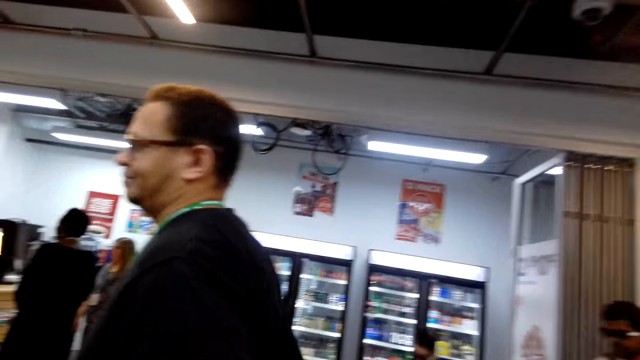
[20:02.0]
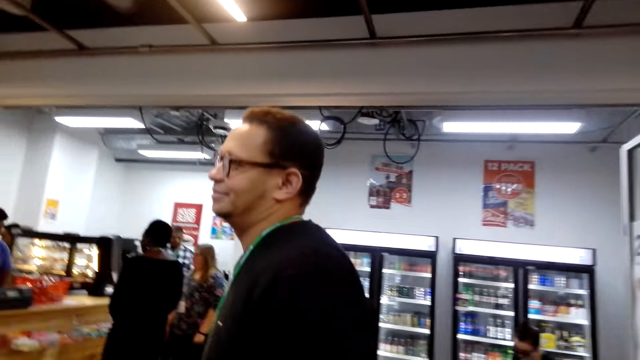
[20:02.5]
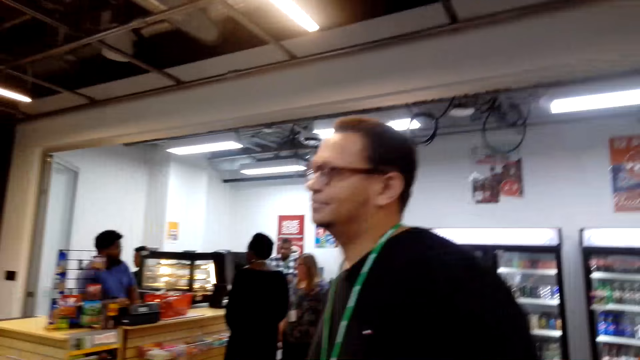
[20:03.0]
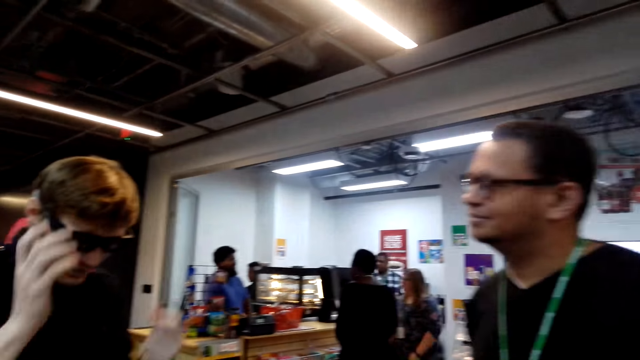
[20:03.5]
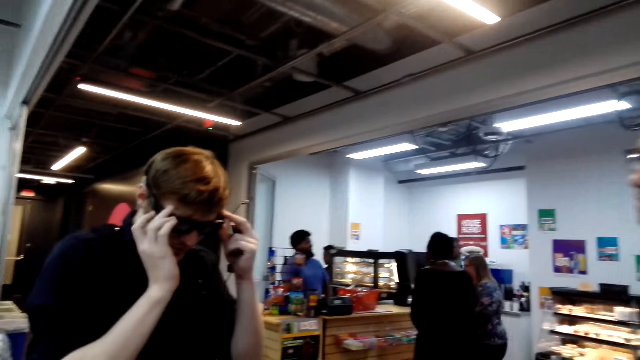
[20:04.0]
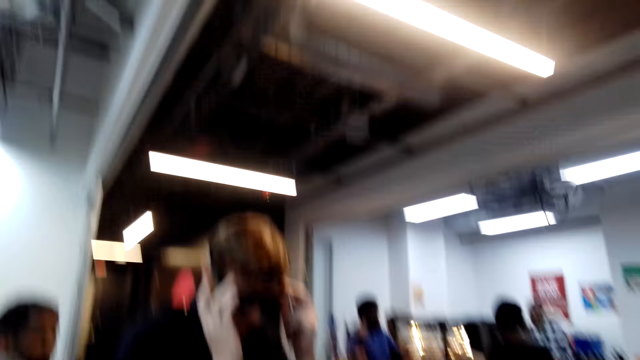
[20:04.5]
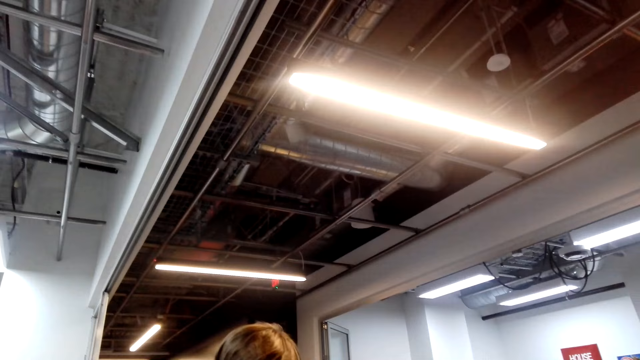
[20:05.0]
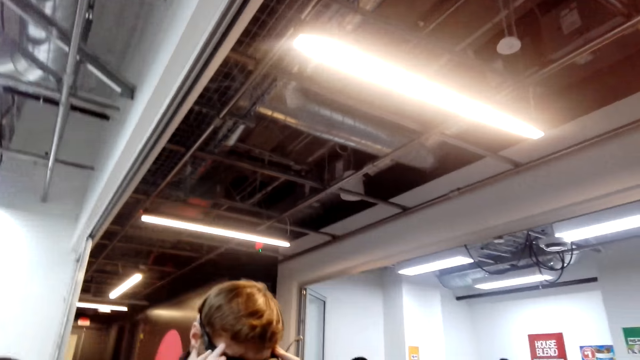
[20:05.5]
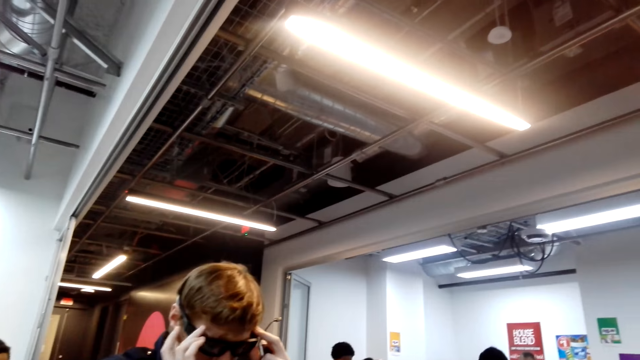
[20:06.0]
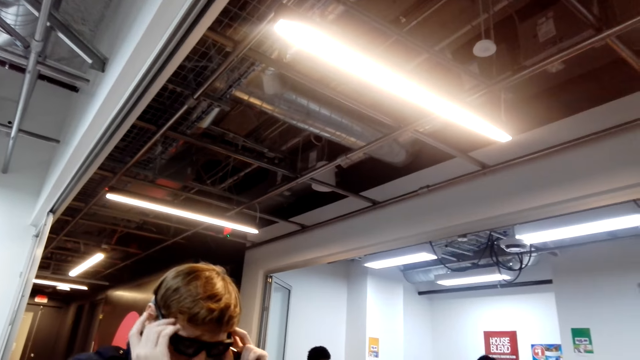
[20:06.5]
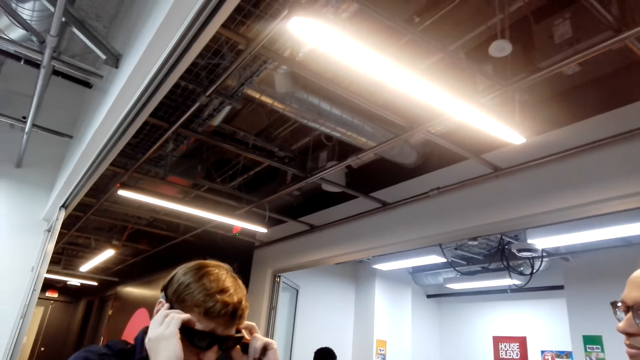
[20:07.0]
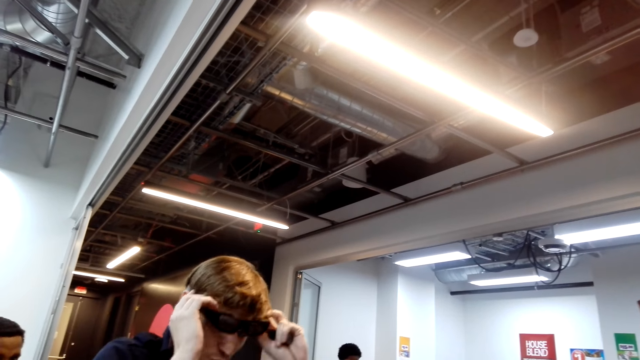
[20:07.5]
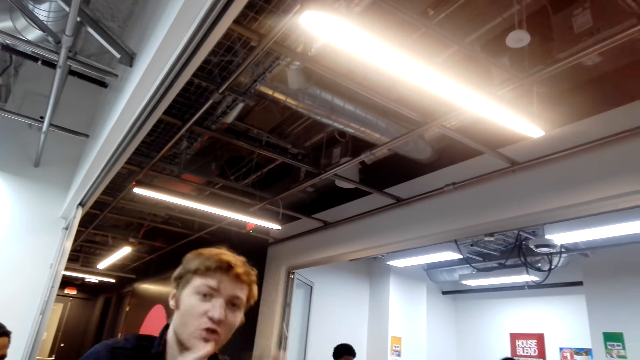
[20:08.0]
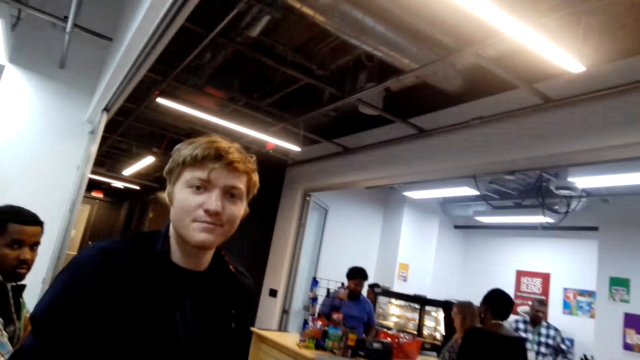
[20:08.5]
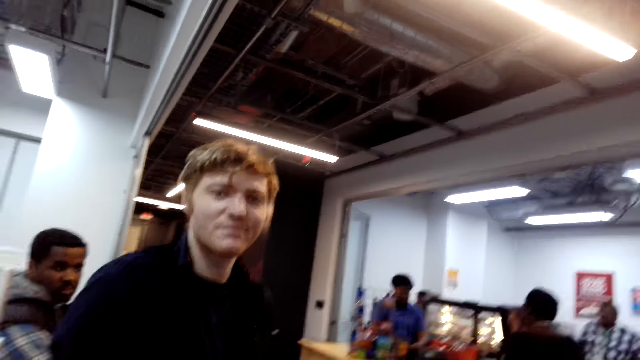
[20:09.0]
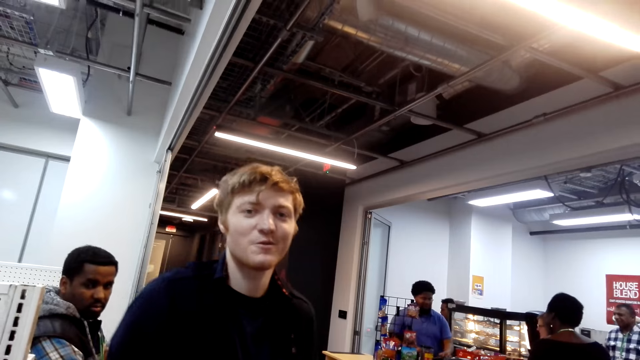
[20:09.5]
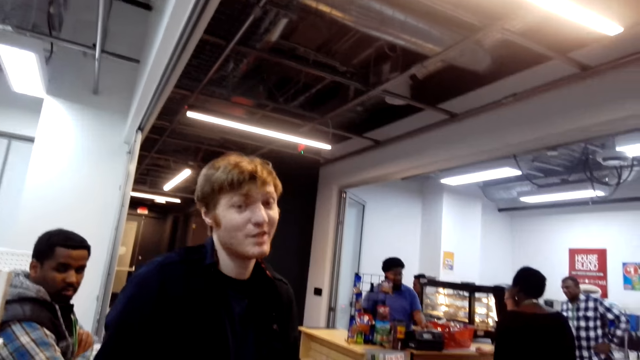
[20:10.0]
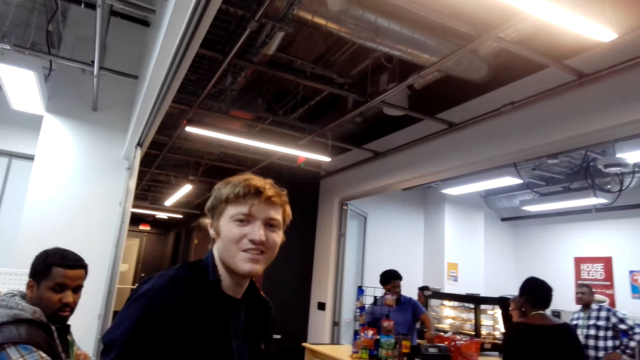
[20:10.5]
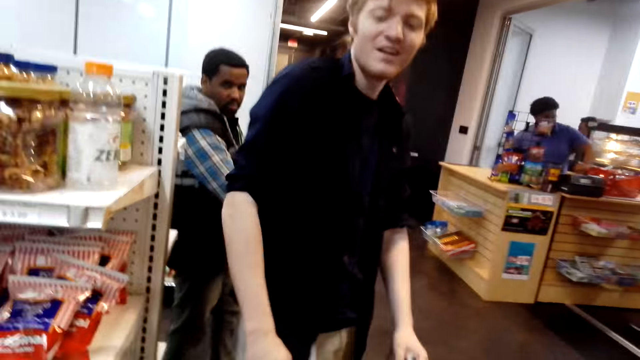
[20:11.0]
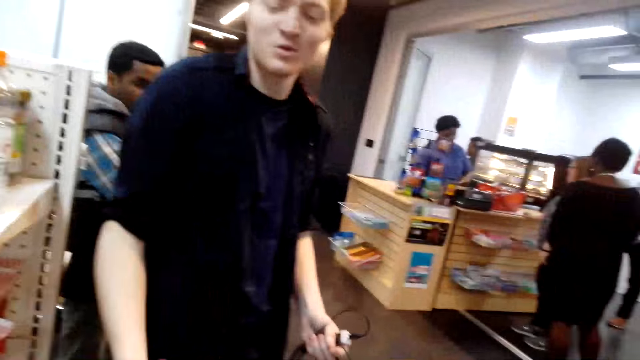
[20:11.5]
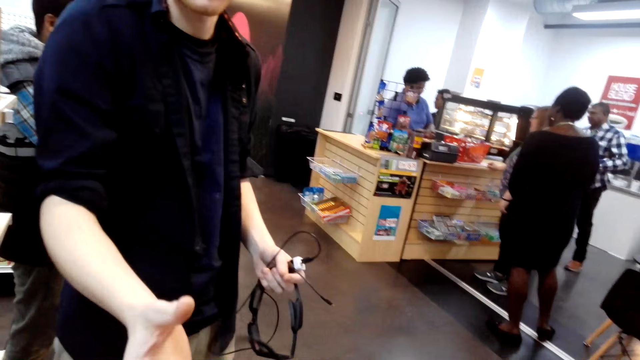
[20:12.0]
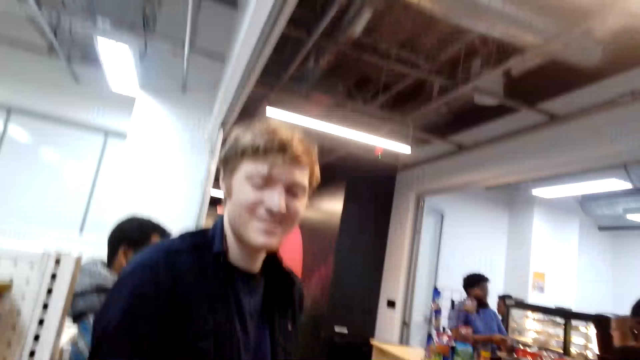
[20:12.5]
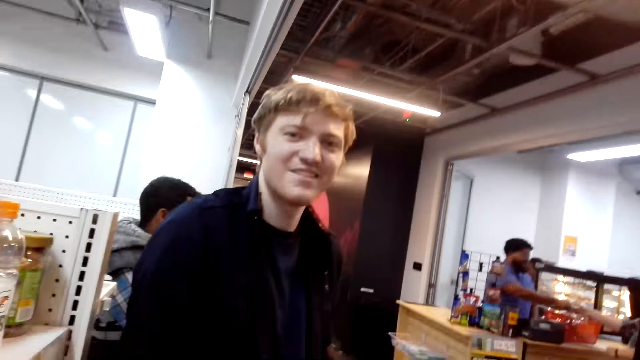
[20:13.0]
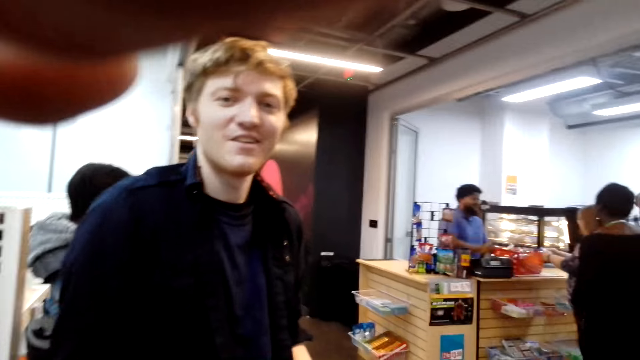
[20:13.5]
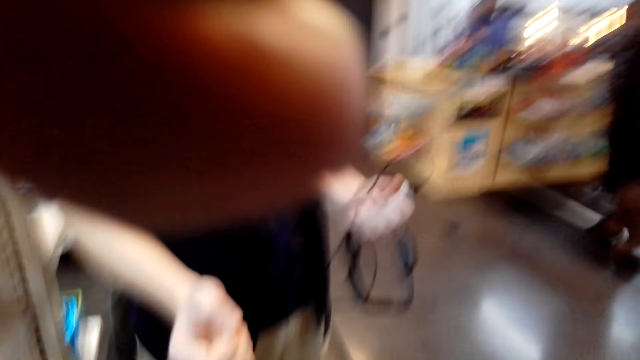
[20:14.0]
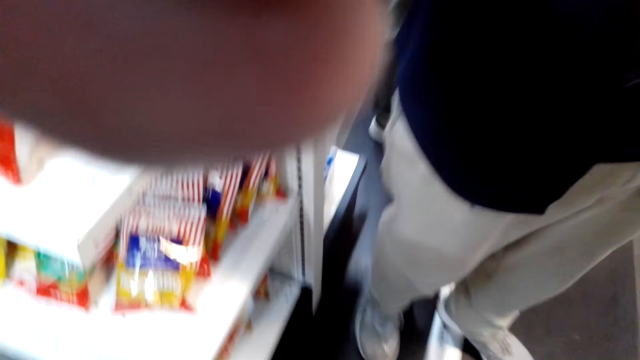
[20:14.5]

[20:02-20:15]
A man moves the hands. Another man touches the spectacles. The camera wearer looks around. A third man removes the spectacles. The third man moves the hands and talks. The camera wearer talks to a person. The third man picks up the wires. The camera wearer lifts the hand.

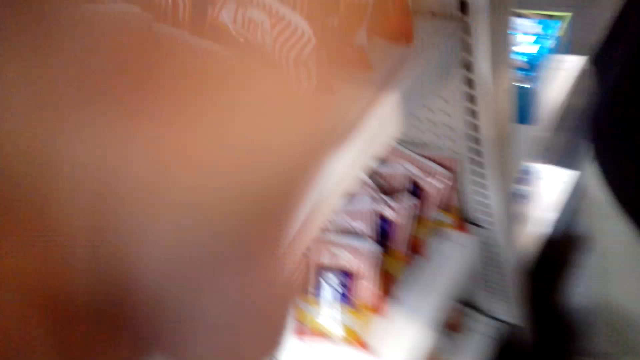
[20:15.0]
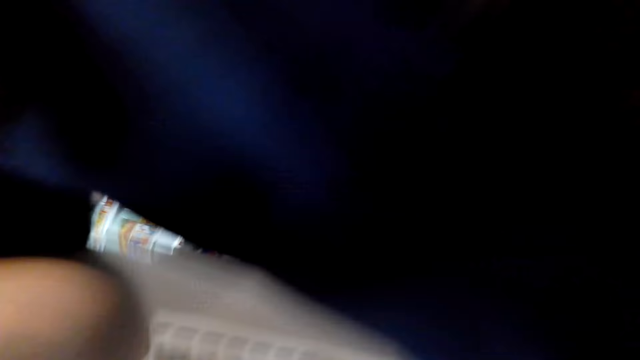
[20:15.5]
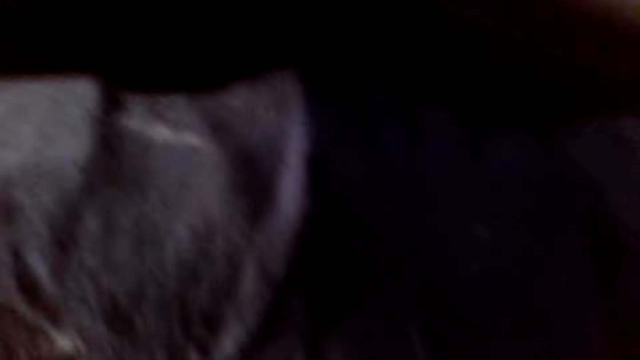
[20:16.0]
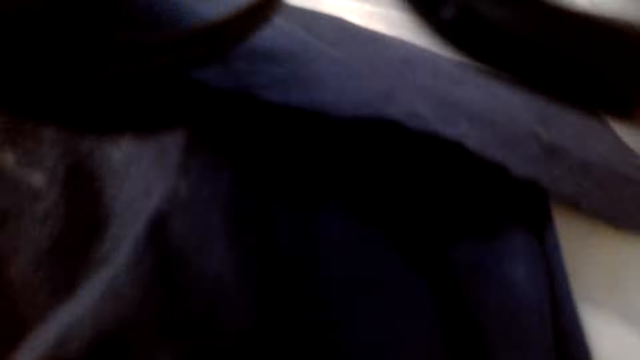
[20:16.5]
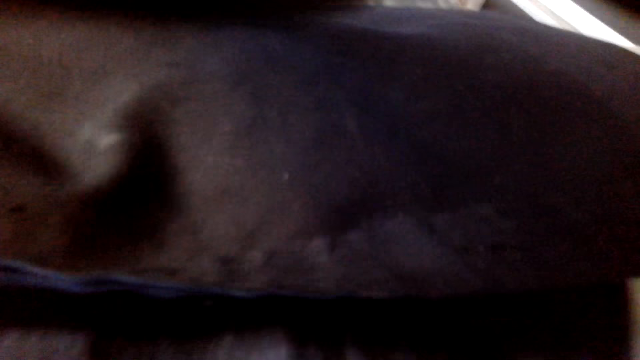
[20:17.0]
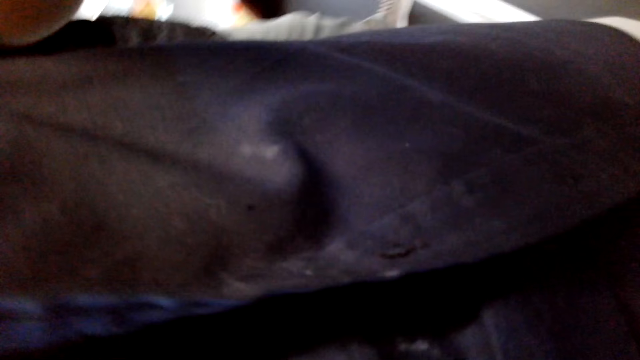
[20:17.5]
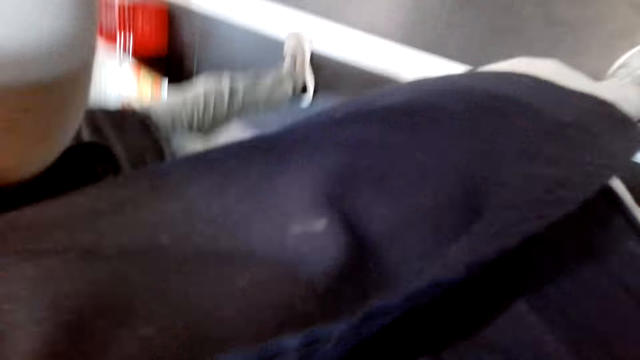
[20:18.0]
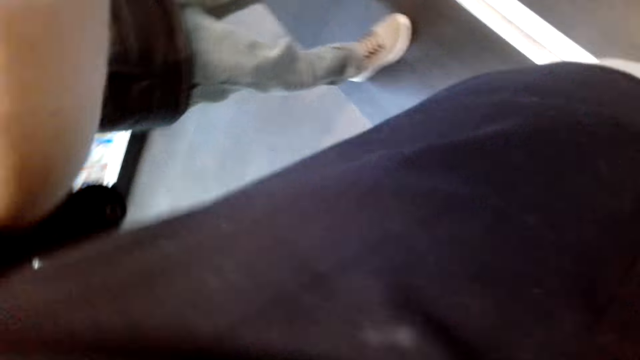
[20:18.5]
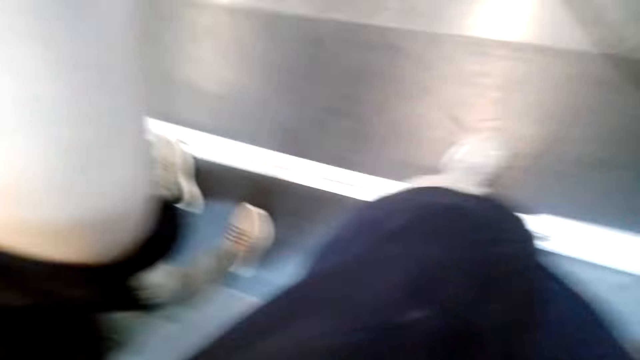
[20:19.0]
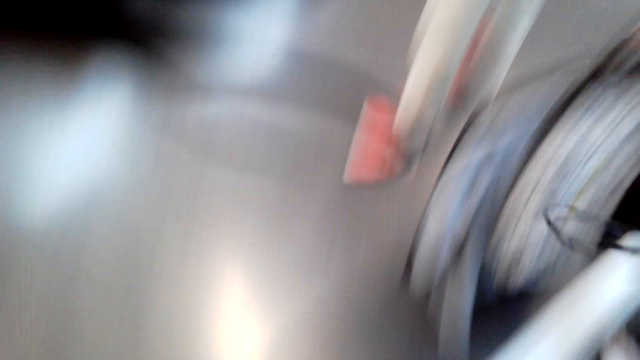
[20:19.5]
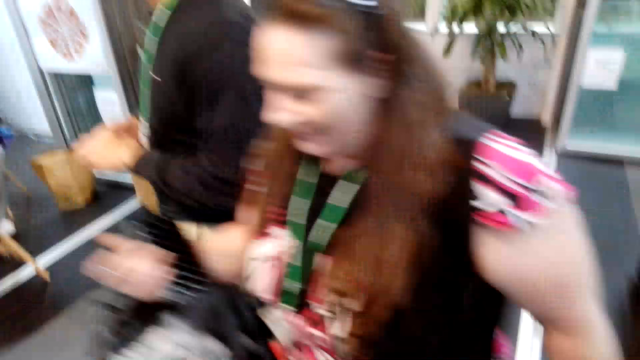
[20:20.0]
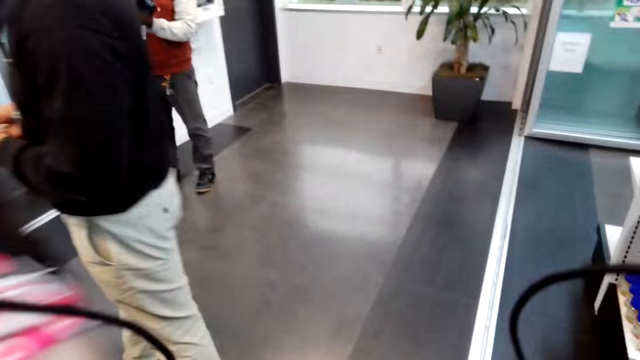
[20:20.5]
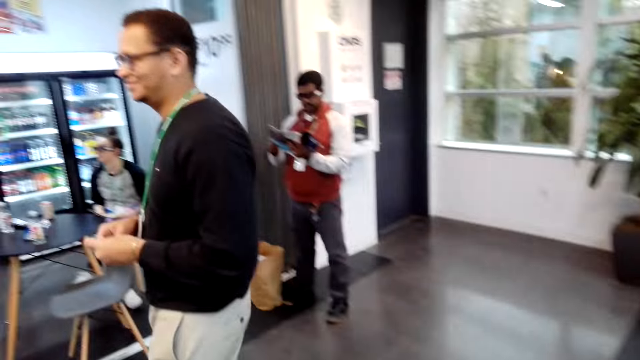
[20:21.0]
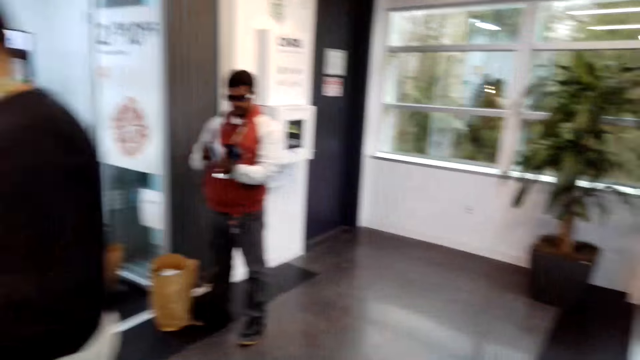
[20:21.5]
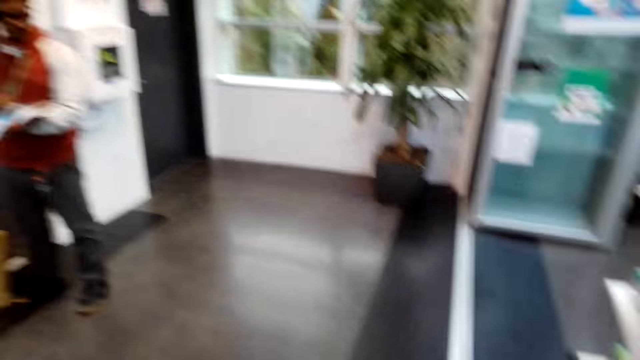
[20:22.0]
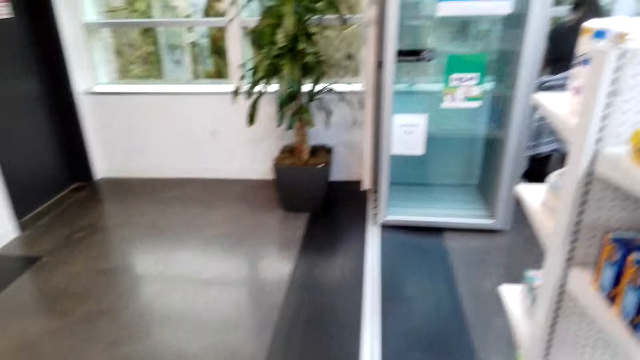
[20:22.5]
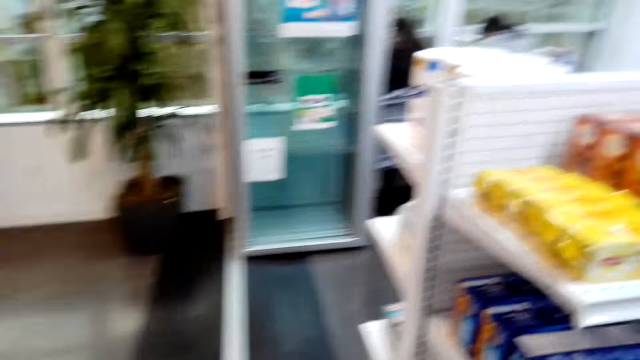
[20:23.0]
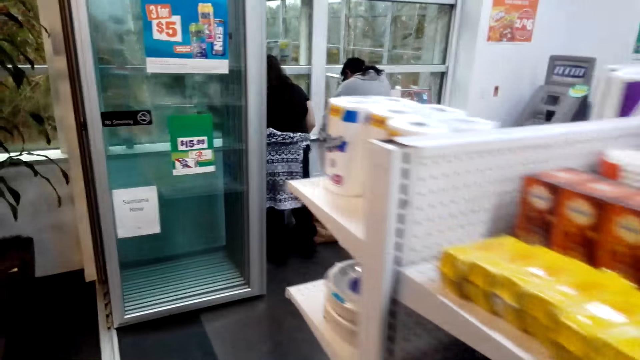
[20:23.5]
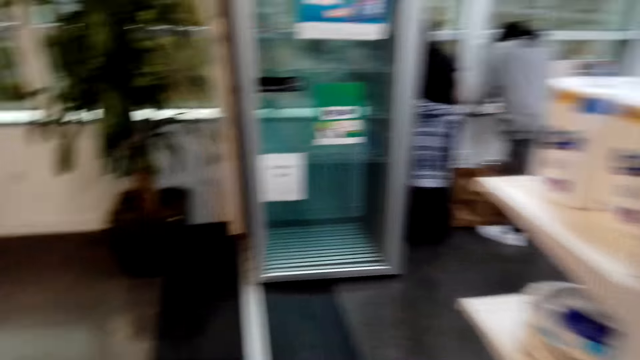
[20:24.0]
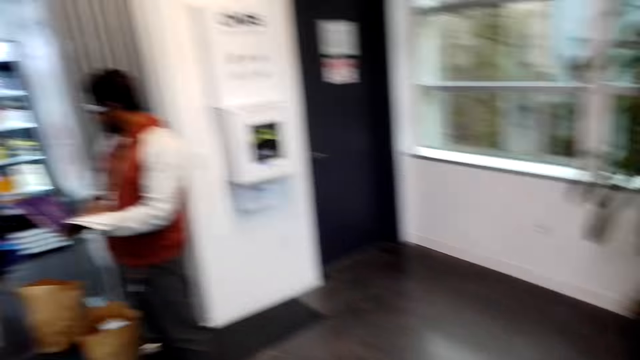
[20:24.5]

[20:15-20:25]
The camera wearer looks around. A woman walks around. The camera wearer walks around.
